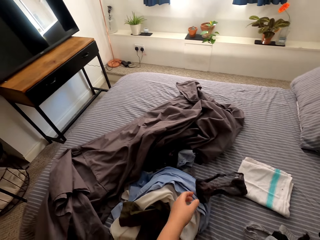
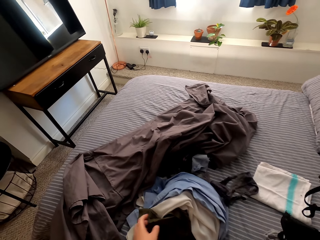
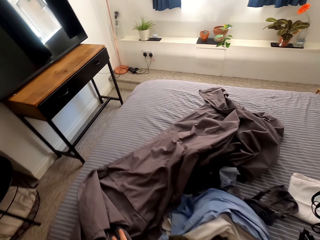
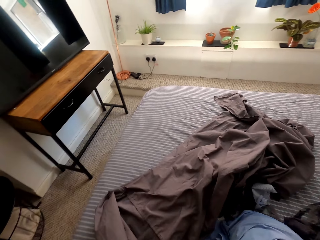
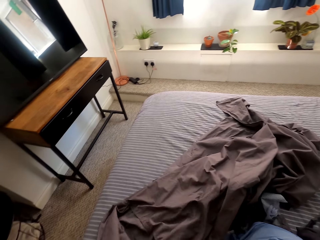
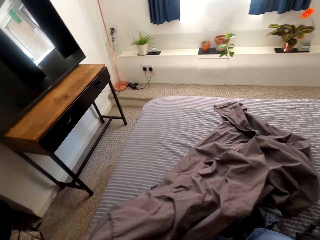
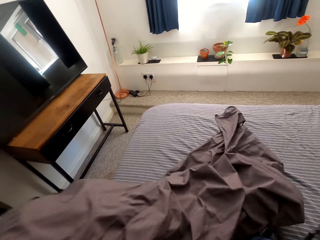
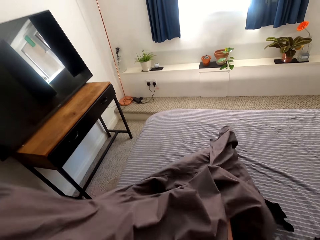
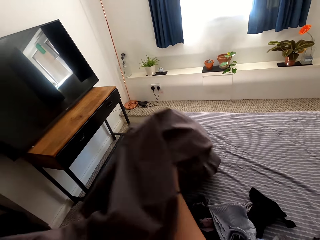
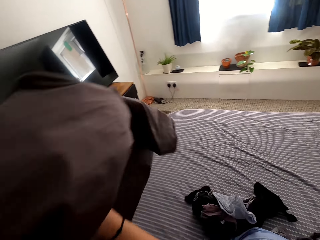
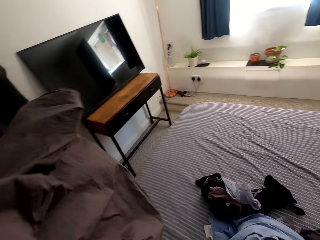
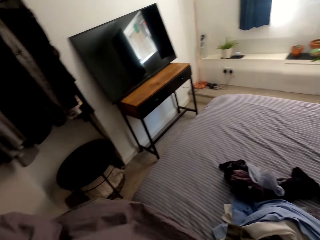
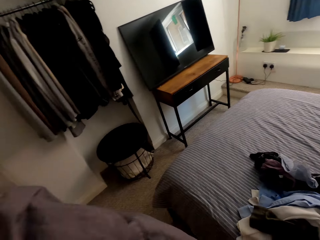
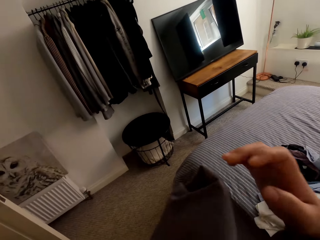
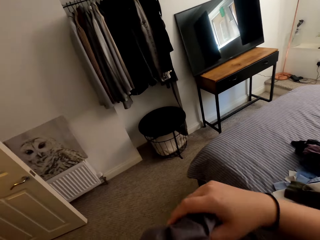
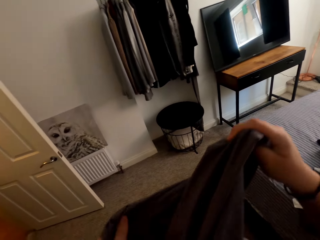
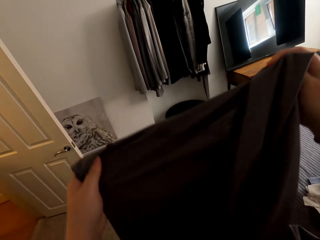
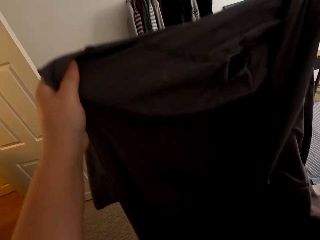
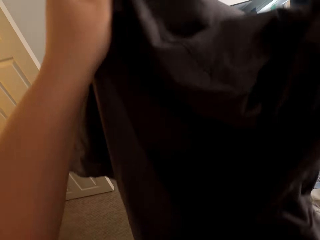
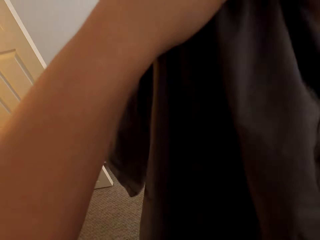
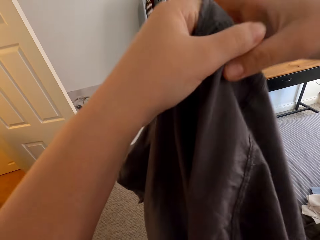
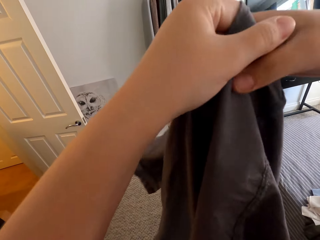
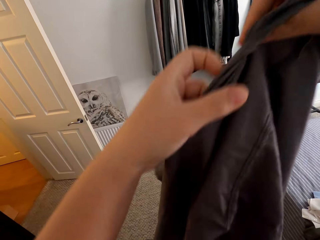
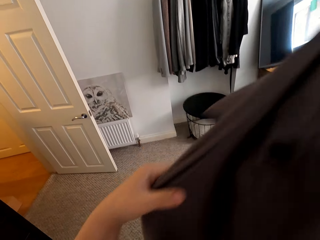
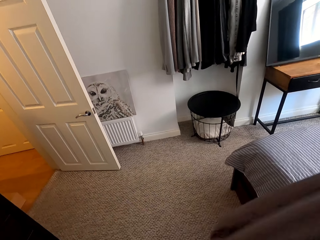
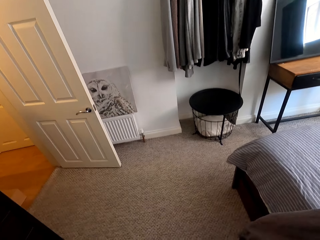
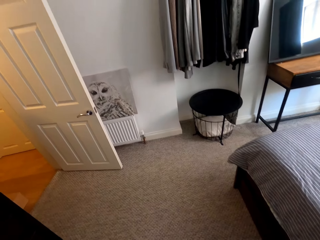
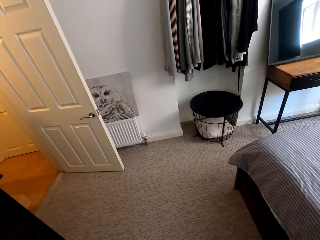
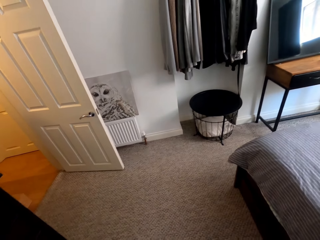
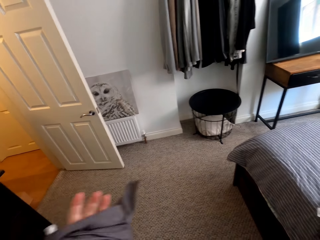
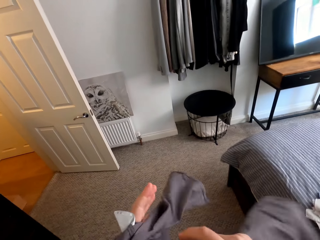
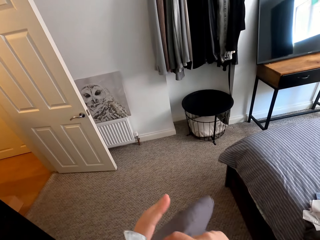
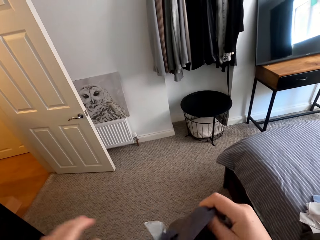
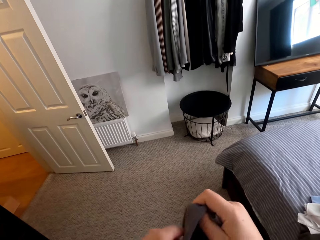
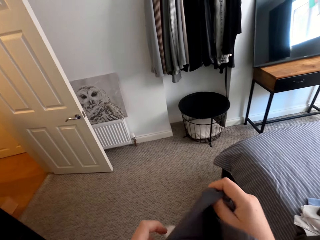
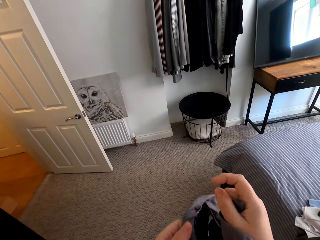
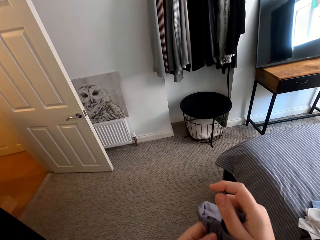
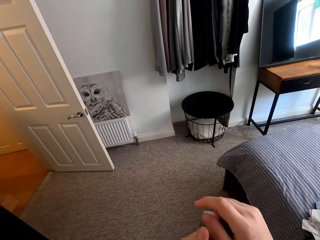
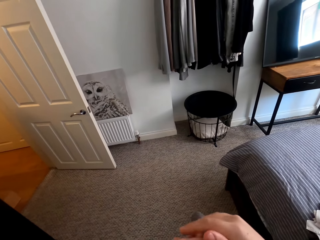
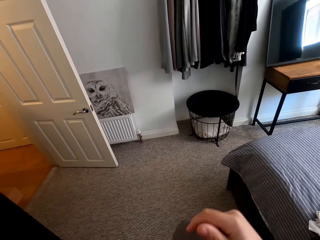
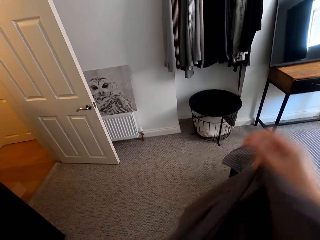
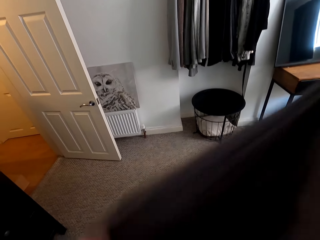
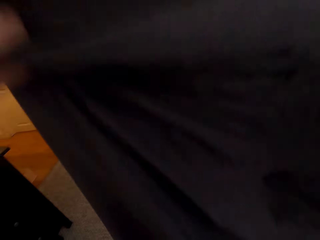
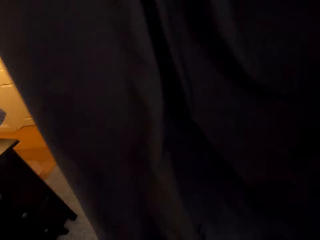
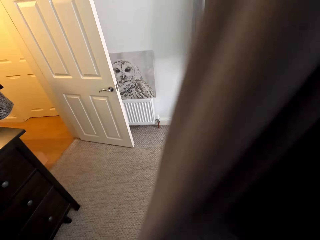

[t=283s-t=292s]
The camera wearer drops a cloth on the bed. They drop them on the bed. They pick up the bedsheet. They fold the bedsheet.

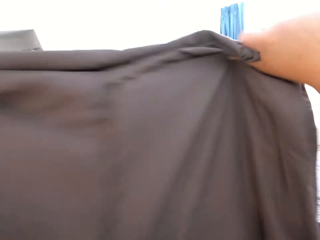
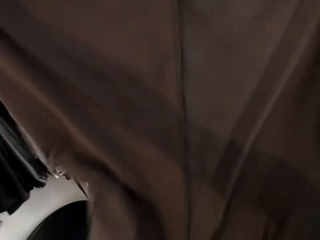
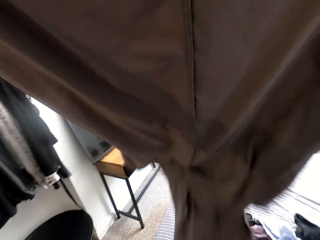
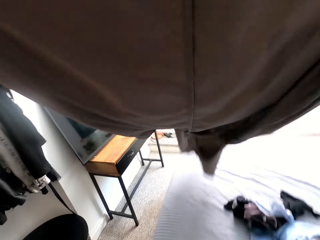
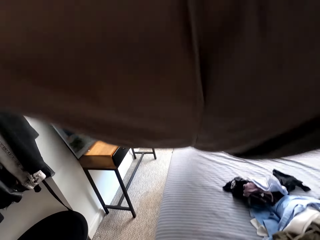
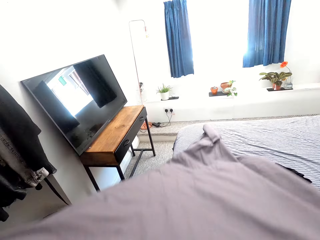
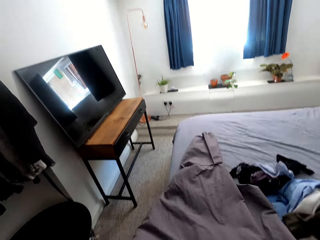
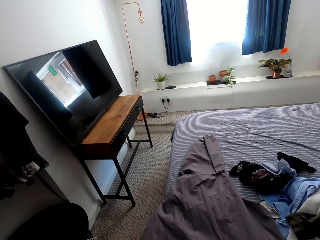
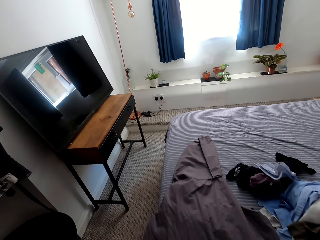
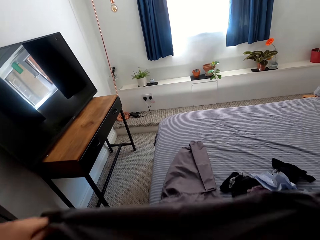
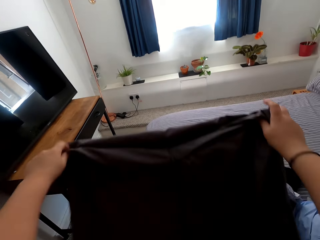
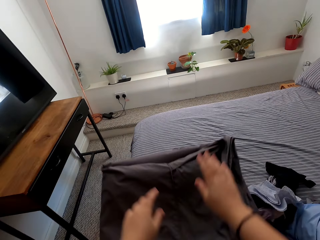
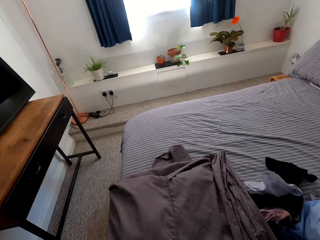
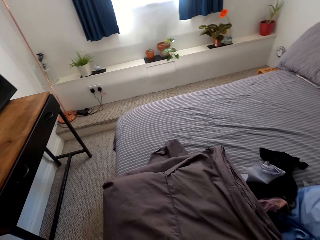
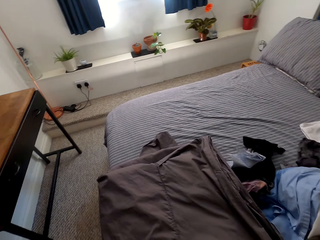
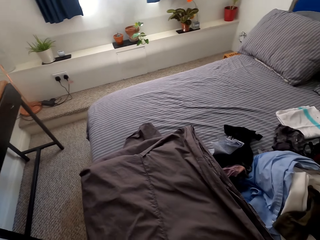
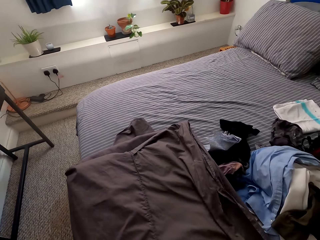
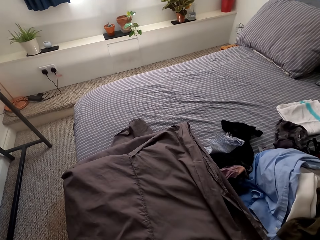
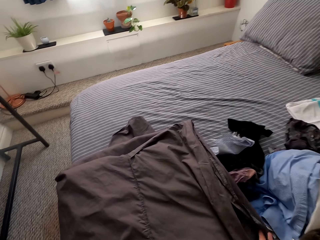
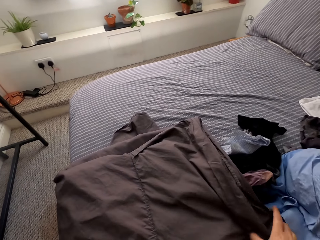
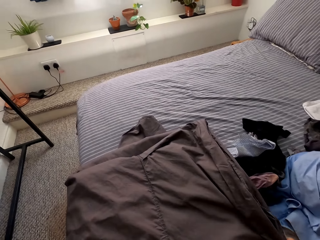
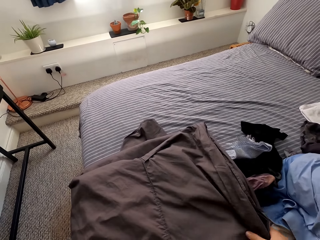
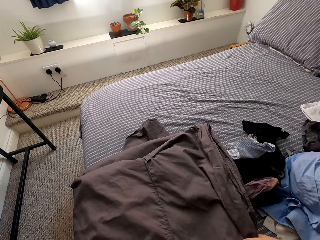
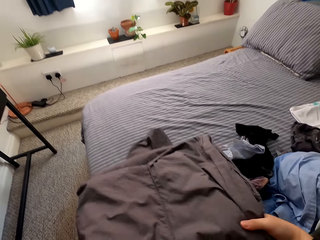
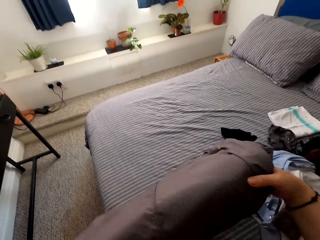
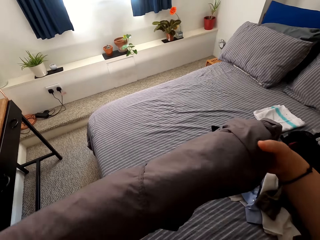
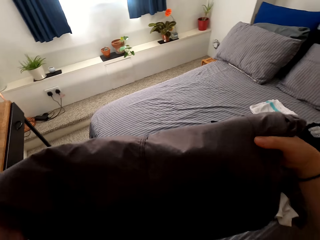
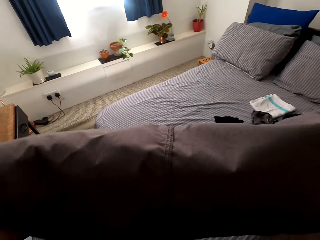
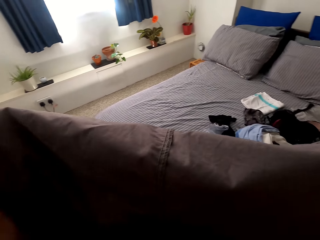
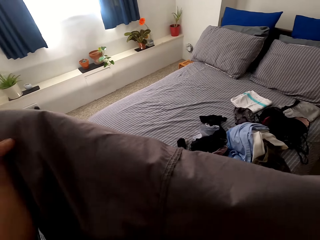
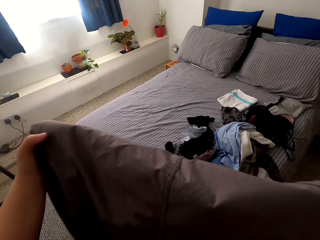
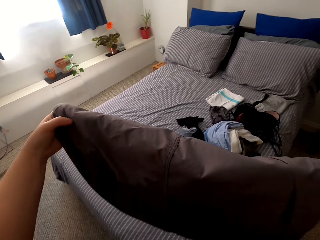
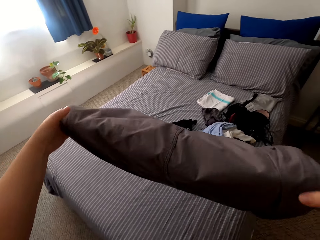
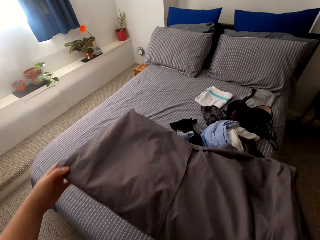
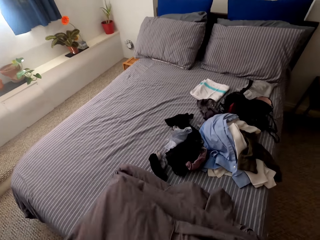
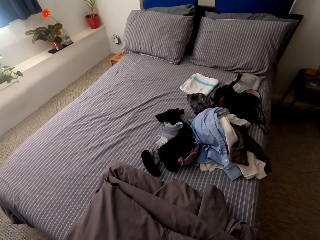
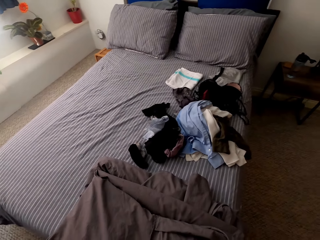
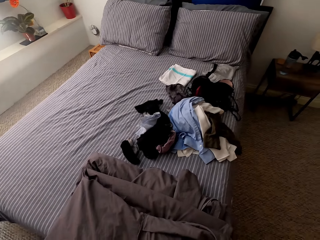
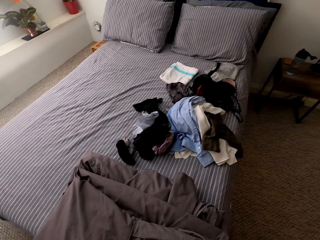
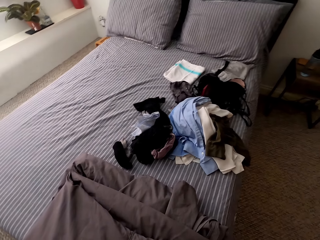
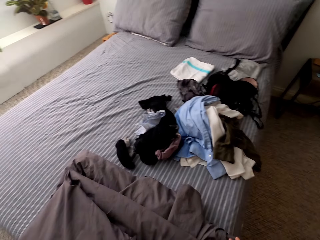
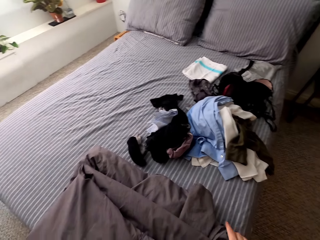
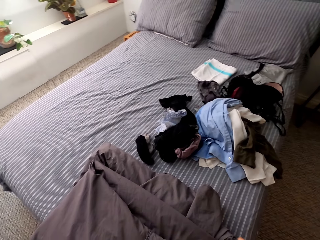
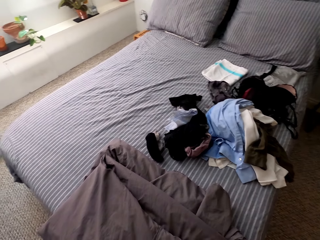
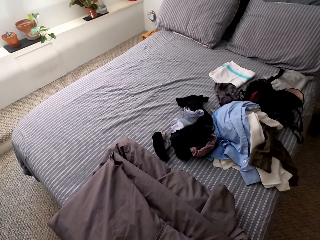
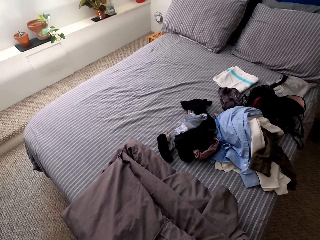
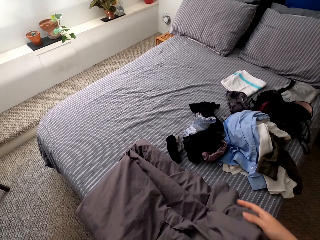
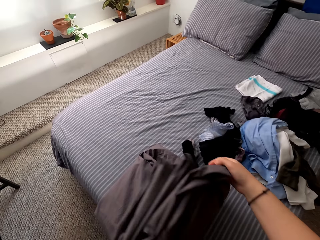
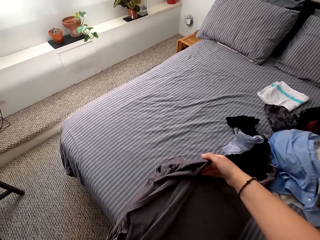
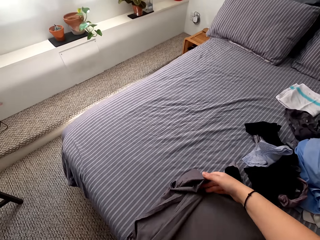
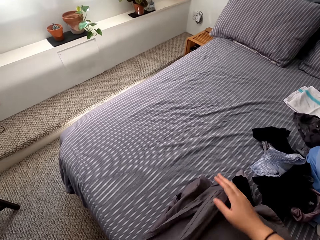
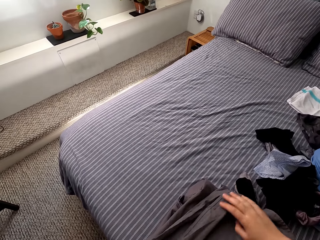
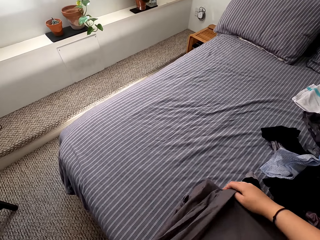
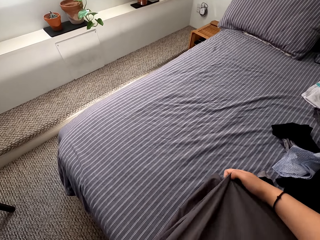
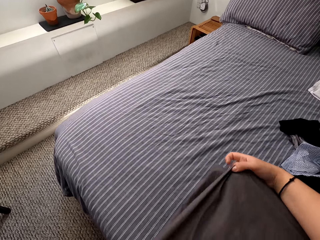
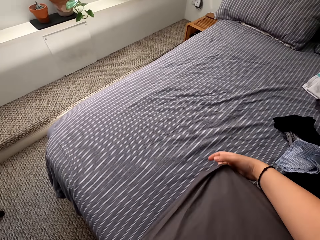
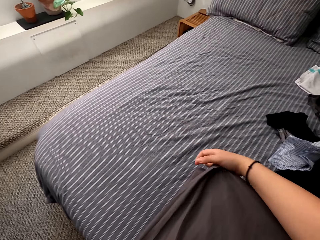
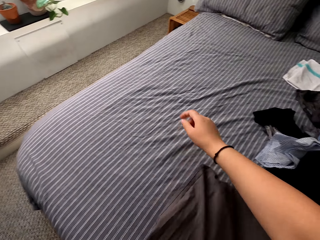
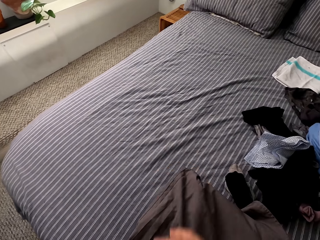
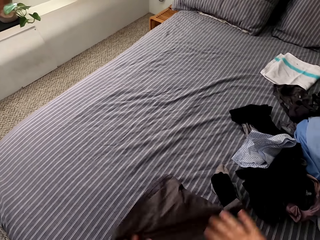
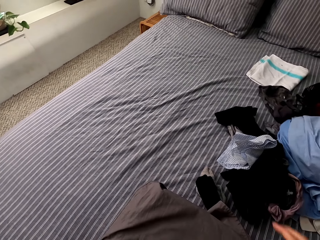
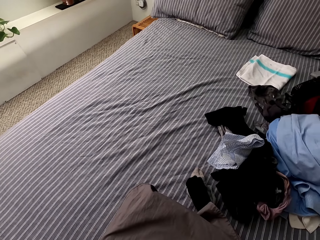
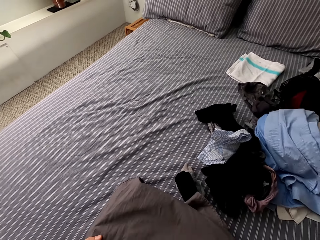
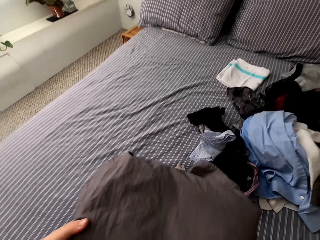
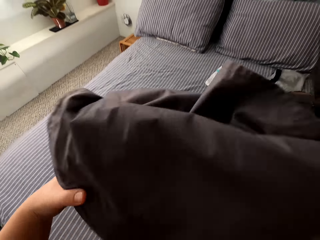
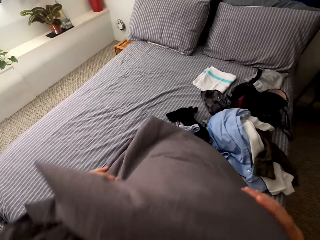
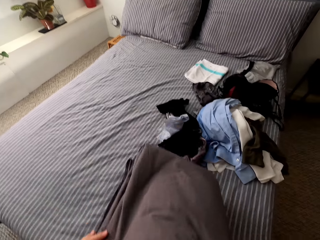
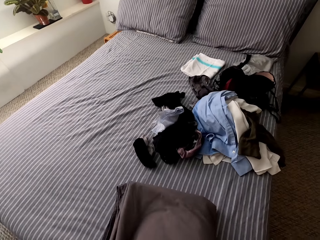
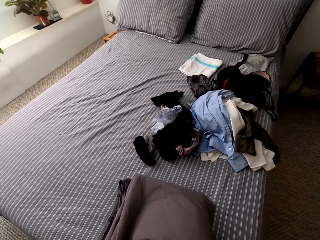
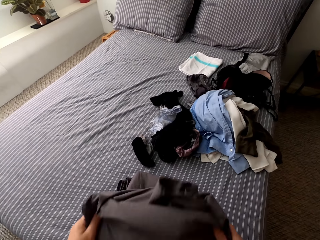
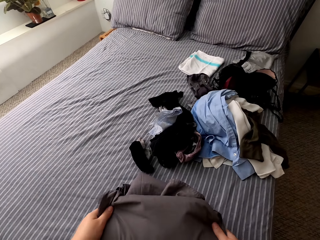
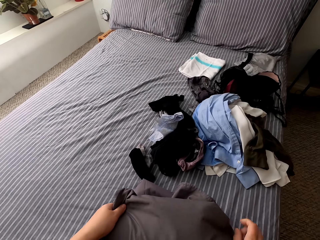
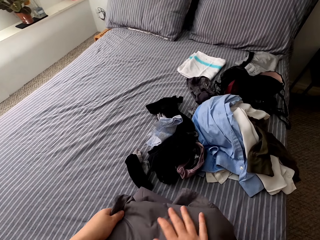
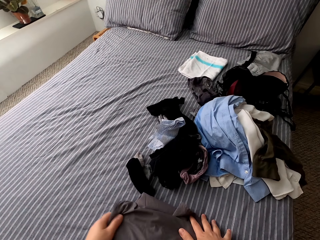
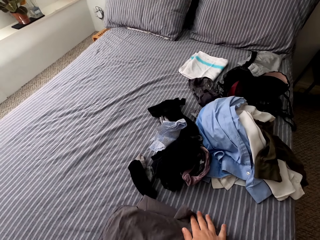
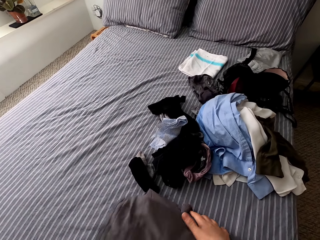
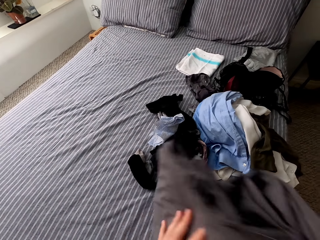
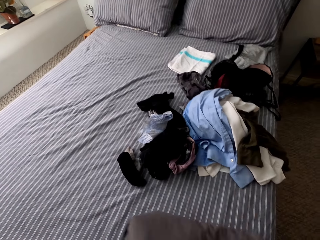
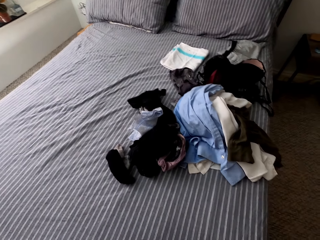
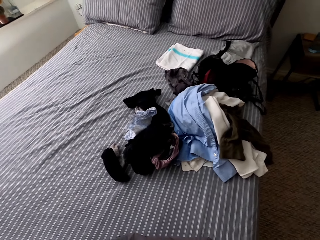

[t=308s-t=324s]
The camera wearer folds it on the bed.
